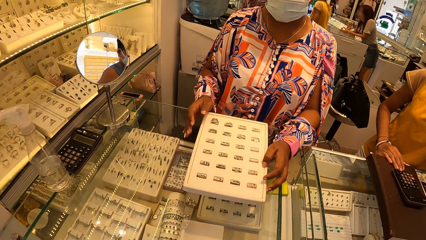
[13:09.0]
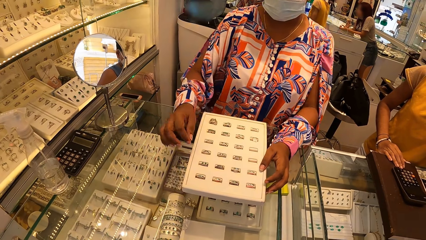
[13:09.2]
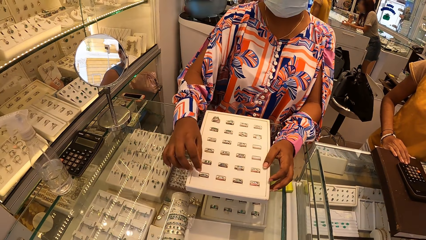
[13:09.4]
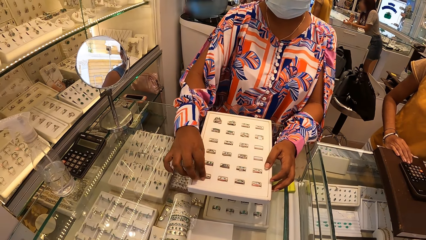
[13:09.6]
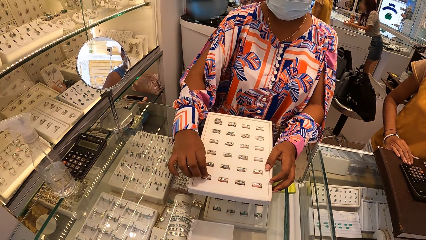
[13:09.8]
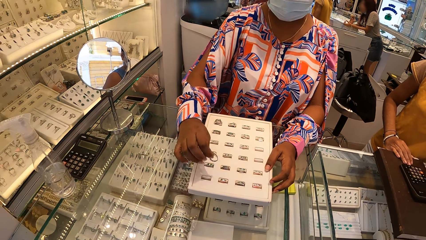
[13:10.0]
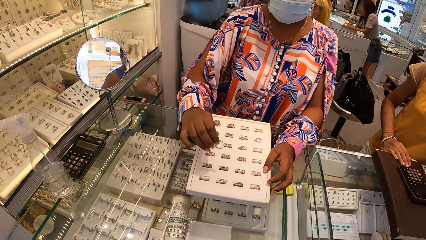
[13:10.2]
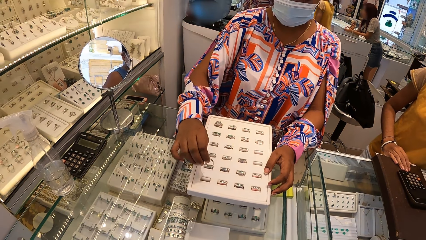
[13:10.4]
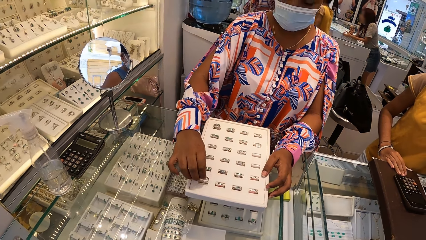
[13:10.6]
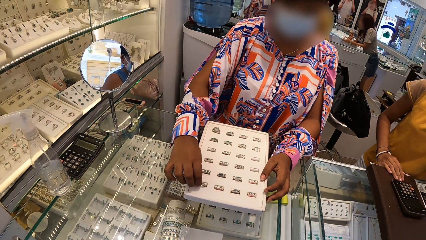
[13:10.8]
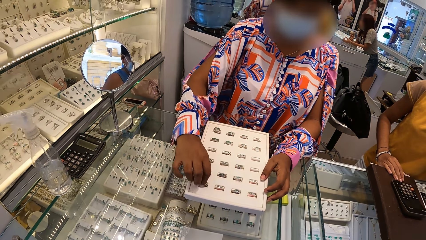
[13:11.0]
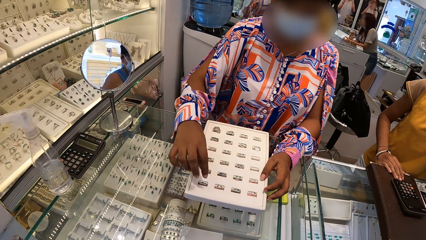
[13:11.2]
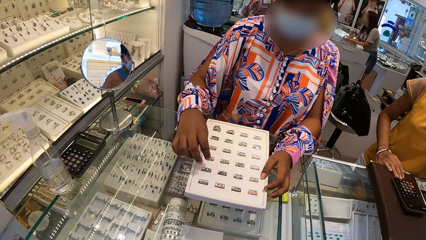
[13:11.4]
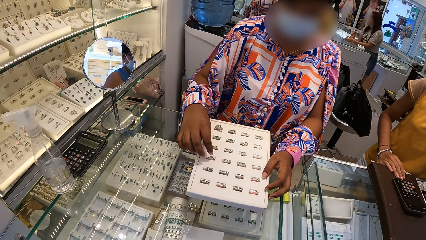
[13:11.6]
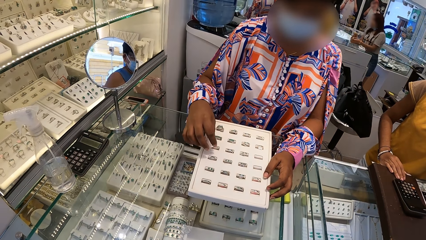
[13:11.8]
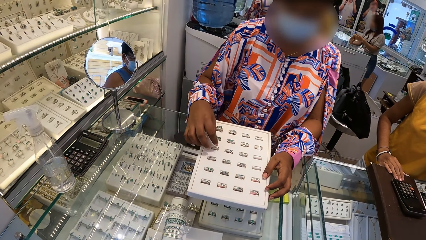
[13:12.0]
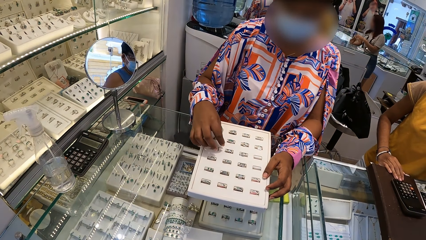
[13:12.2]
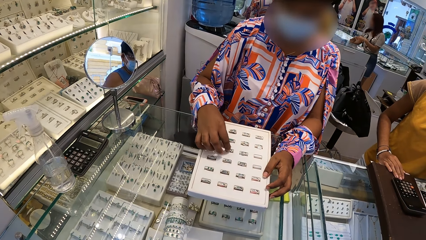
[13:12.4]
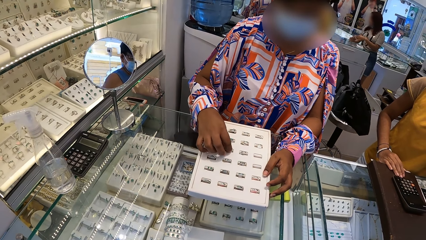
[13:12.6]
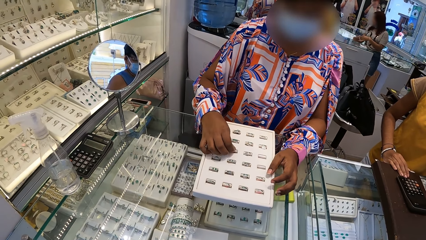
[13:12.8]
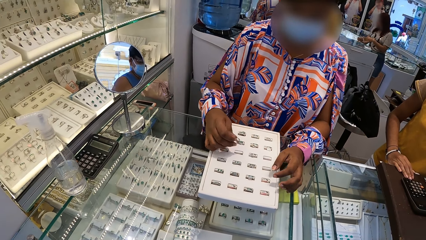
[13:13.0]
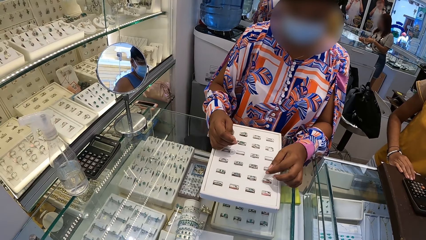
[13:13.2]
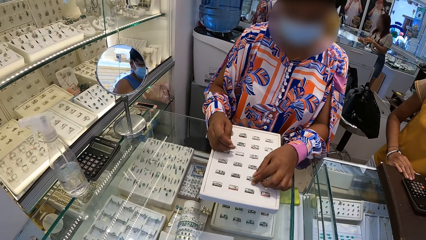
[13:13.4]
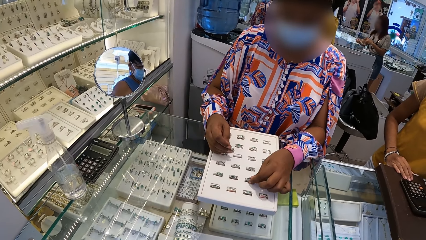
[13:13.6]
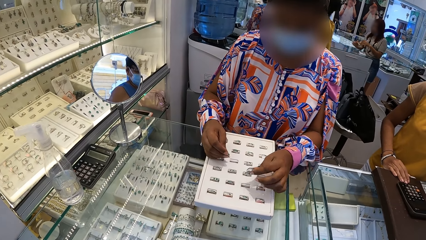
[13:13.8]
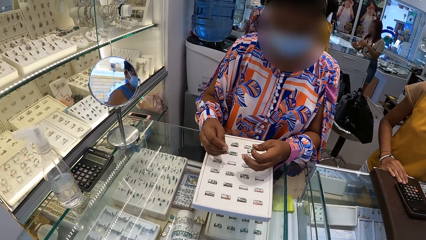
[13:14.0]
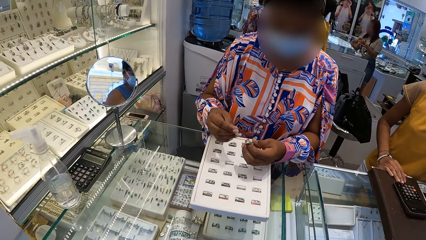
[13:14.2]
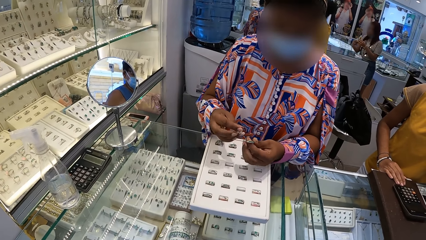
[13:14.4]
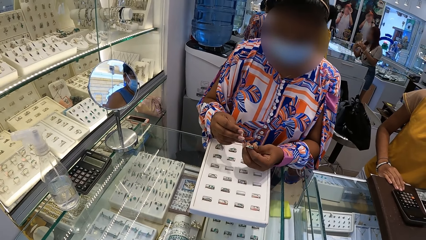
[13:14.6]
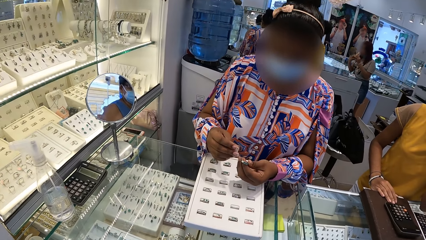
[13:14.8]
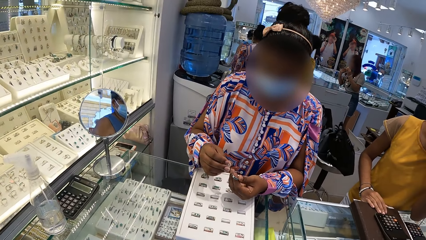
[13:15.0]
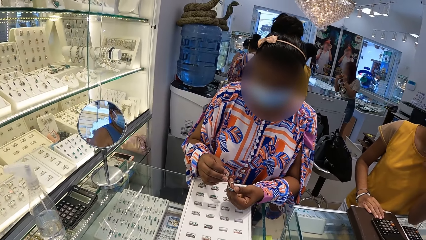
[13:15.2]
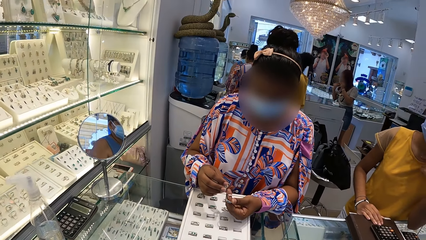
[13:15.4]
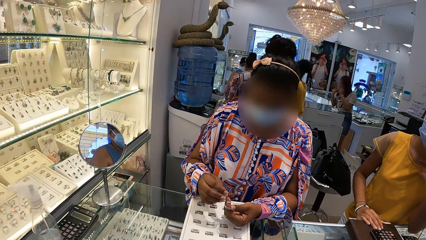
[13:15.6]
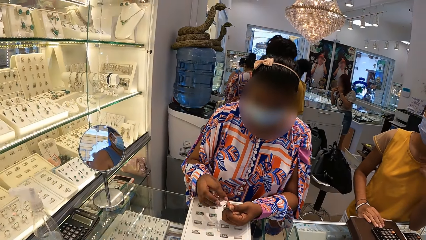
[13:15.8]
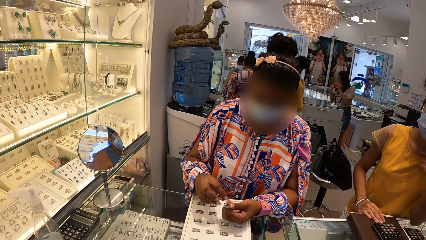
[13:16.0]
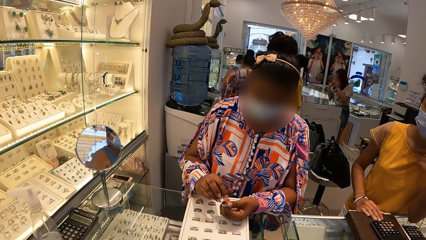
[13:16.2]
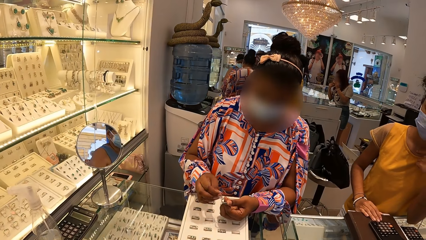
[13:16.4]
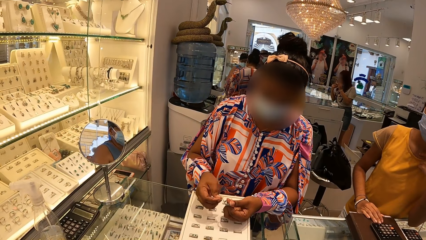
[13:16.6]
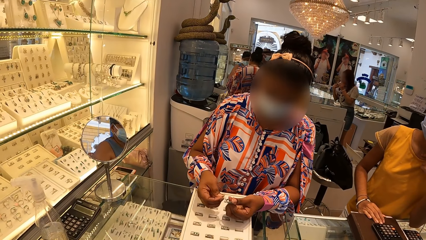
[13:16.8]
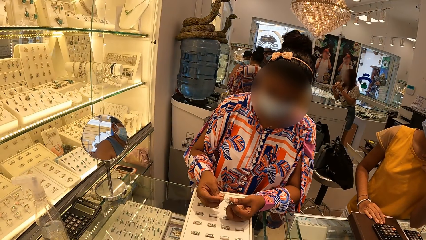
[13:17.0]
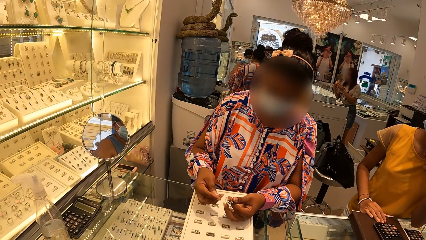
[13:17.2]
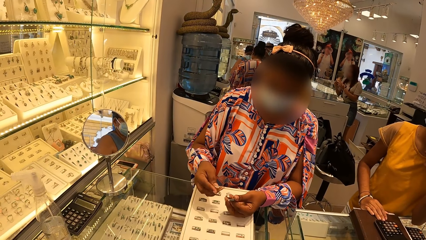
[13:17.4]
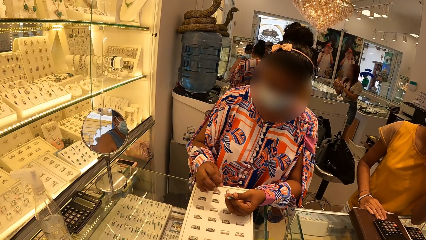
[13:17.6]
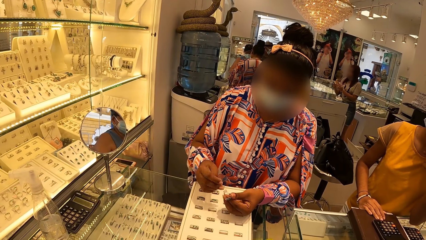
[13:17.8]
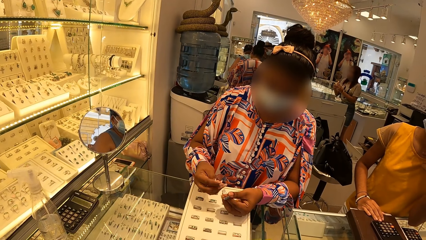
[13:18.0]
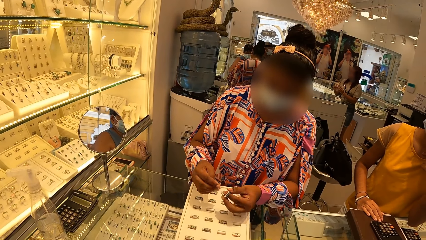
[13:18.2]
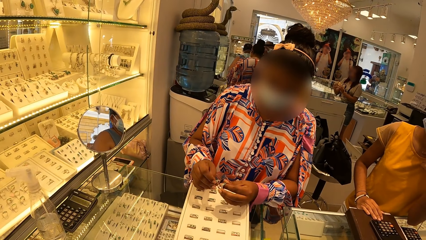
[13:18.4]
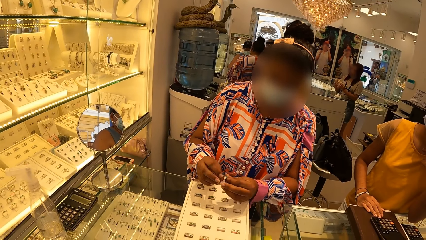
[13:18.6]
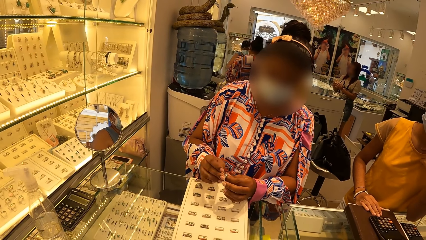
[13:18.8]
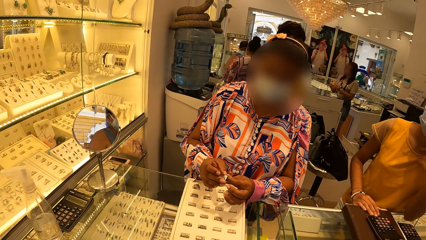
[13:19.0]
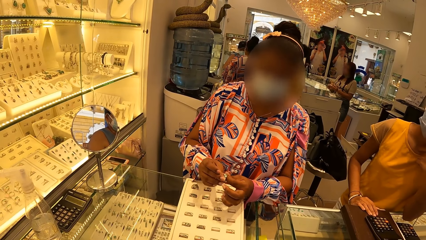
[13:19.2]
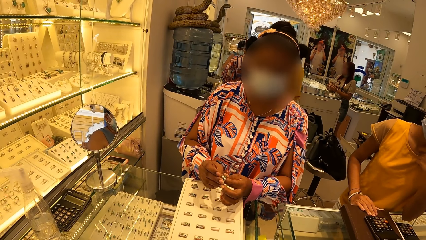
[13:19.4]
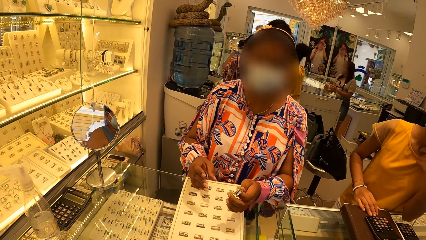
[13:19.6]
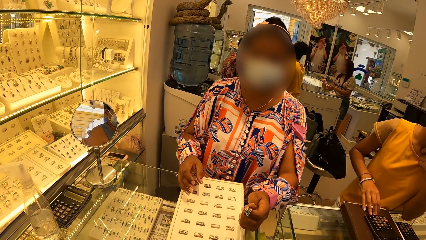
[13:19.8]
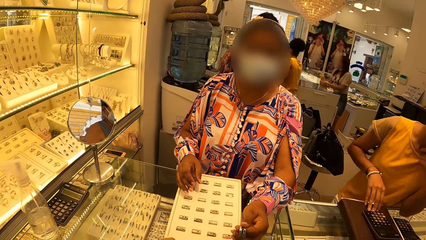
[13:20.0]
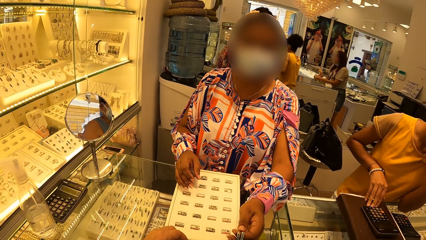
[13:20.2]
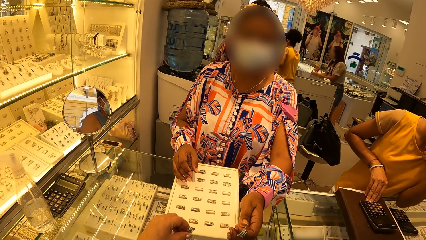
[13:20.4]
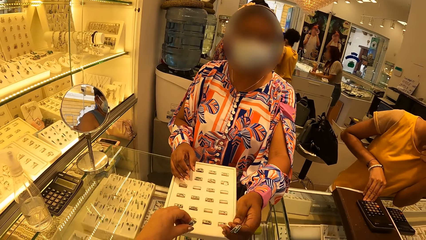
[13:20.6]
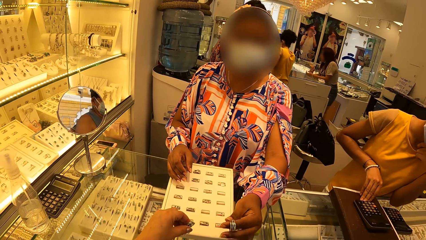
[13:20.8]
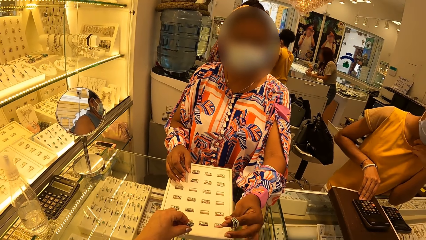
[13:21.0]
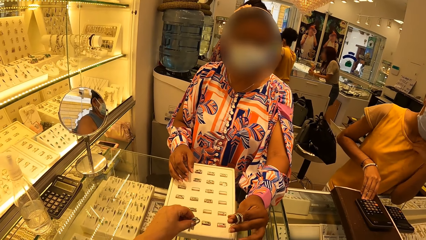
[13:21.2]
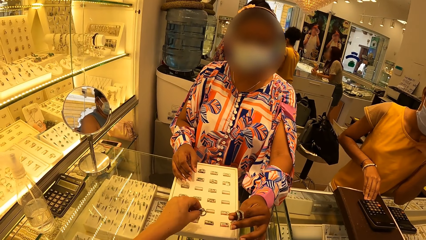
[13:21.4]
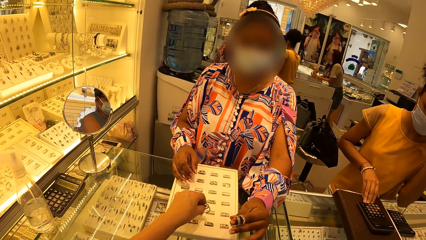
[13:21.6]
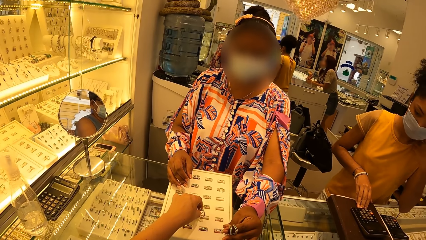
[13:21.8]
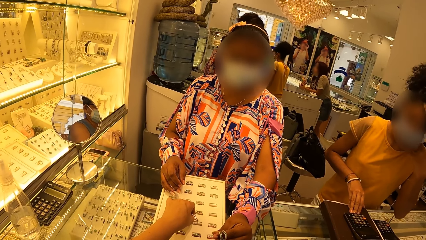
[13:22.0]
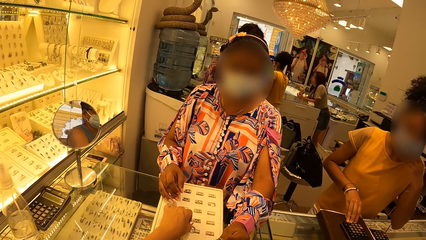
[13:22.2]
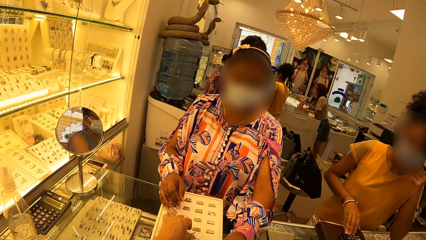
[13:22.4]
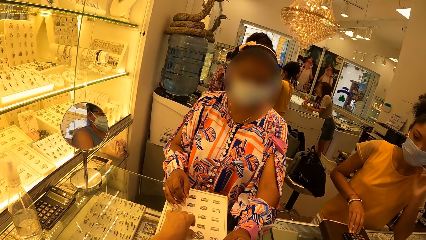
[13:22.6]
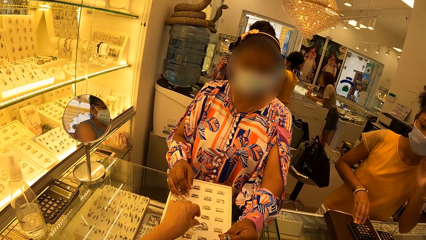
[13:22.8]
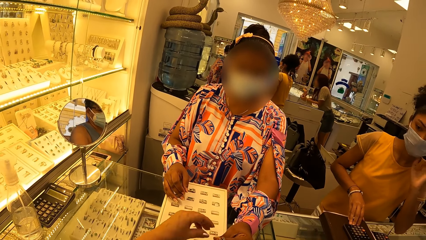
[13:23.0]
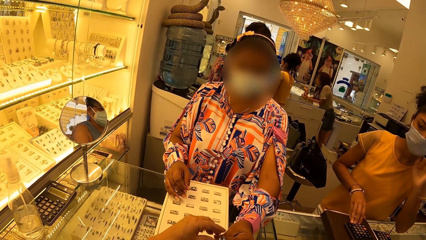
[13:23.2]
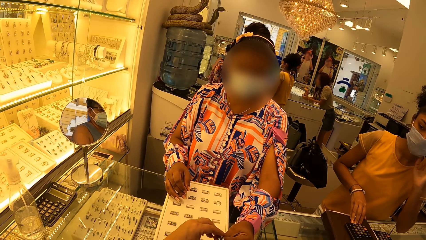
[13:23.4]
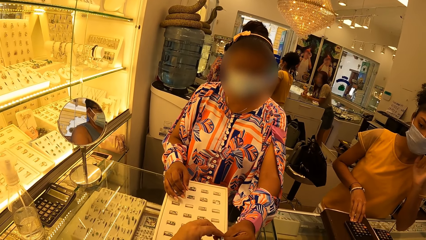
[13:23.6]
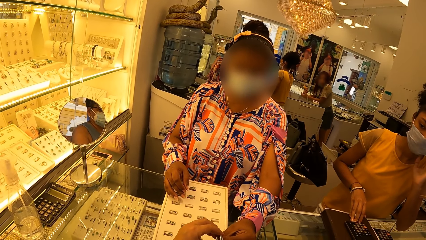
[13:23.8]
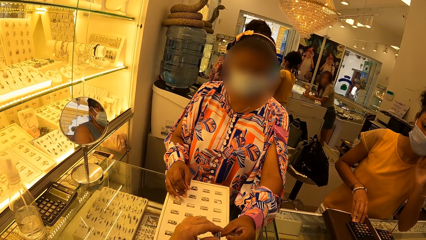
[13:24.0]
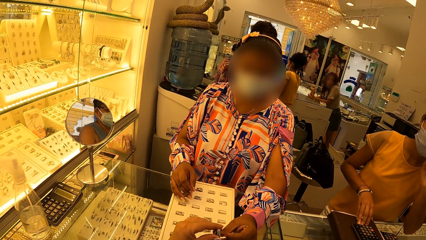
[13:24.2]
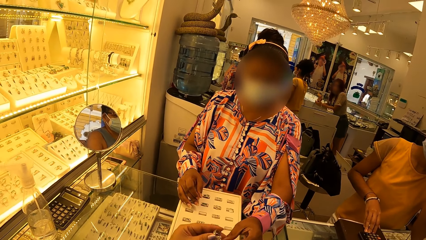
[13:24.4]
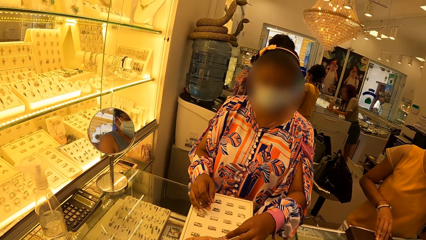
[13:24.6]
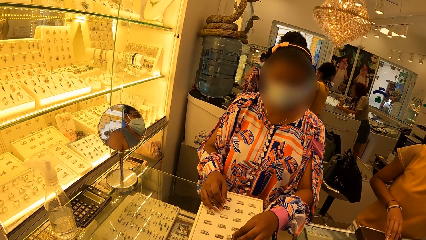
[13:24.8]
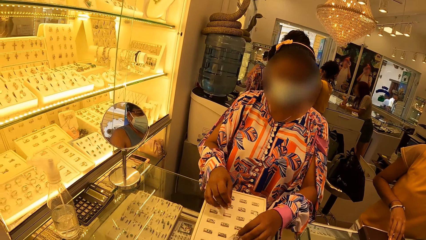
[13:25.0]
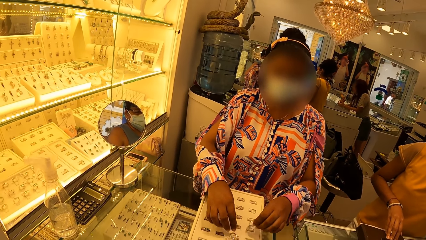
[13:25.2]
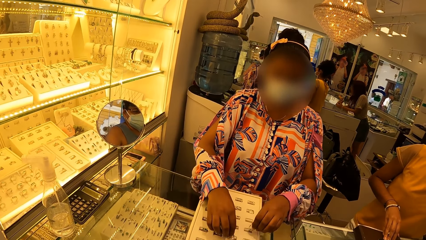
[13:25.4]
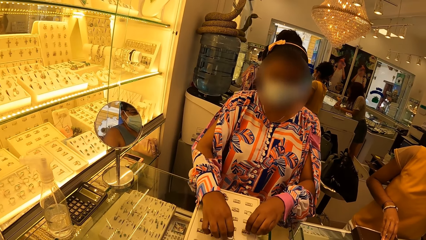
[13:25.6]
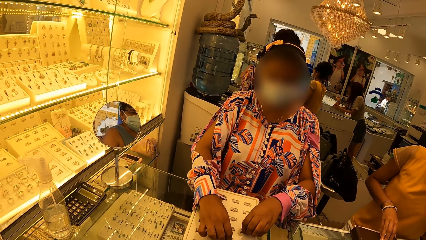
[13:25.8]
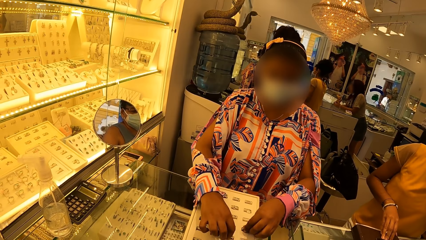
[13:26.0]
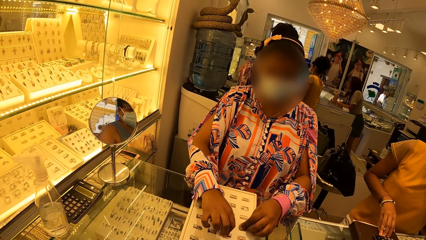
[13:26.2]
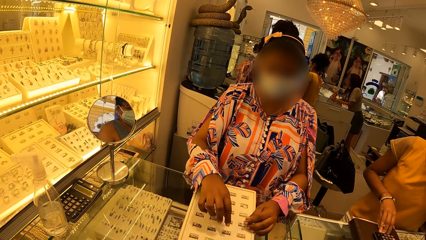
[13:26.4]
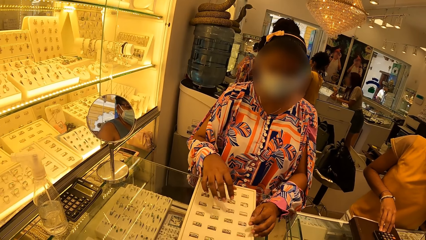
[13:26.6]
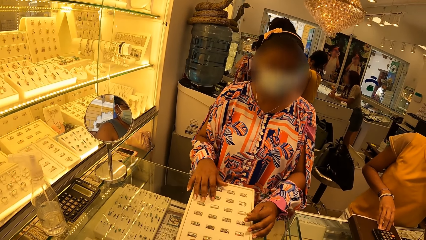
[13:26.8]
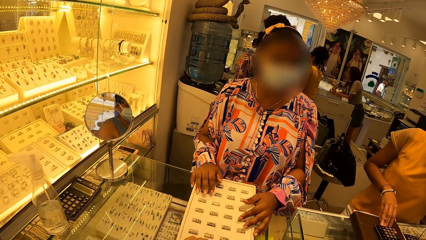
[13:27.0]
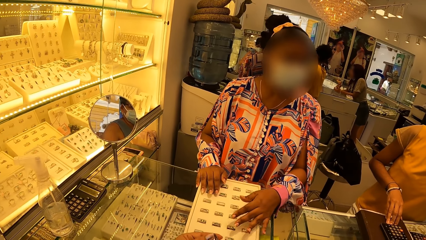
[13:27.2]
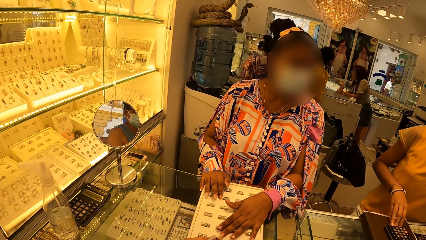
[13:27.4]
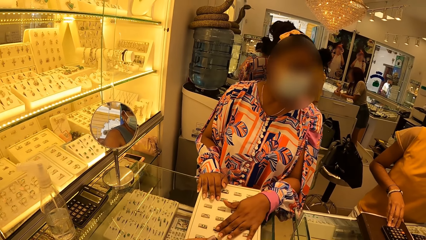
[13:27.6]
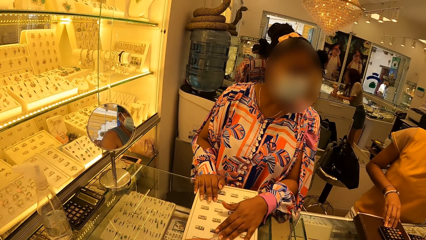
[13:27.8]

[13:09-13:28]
A person removes a ring from the jewel kit and places the ring back on the jewel kit. The camera wearer looks at the jewelries. The person removes more rings from the jewel kit. The person gives the camera wearer the rings. The camera wearer places the rings back on the jewel kit. They pick up the rings. The person places the ring back on the jewel kit.
